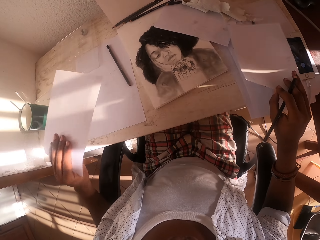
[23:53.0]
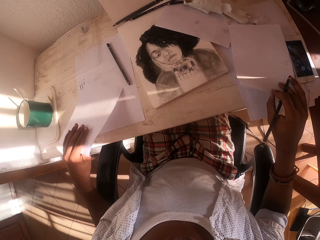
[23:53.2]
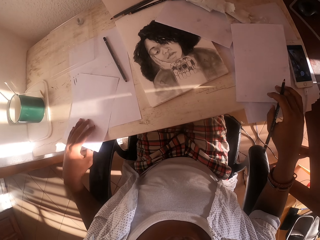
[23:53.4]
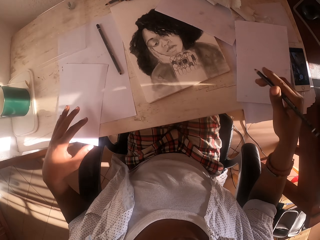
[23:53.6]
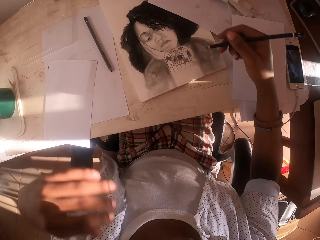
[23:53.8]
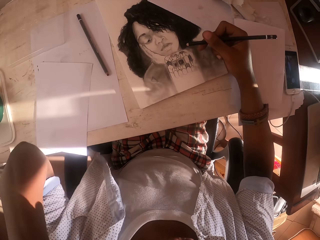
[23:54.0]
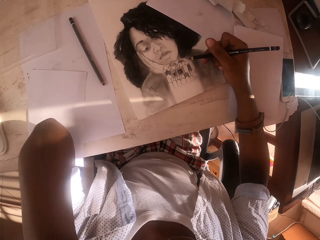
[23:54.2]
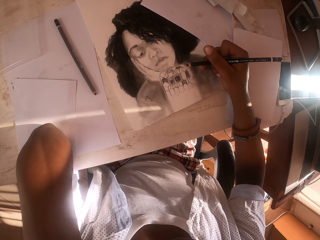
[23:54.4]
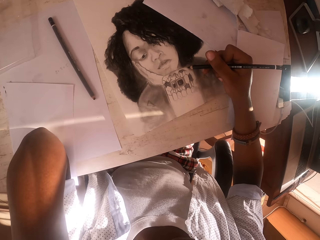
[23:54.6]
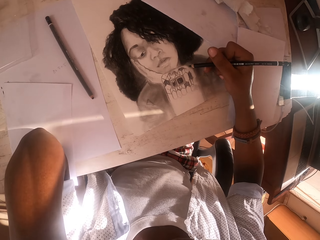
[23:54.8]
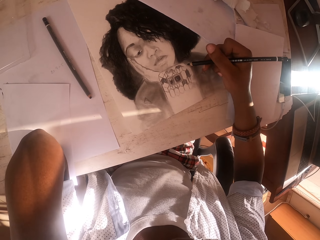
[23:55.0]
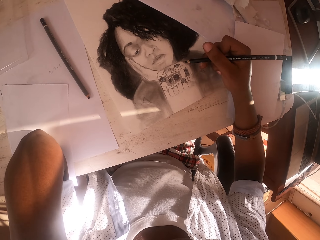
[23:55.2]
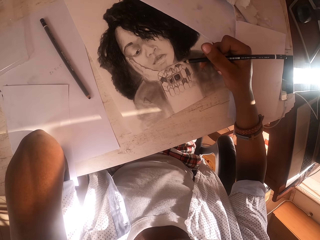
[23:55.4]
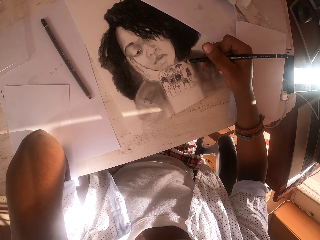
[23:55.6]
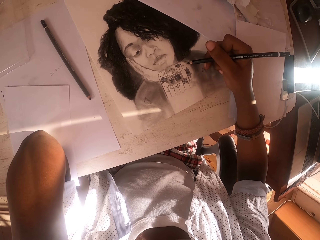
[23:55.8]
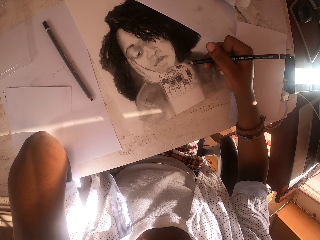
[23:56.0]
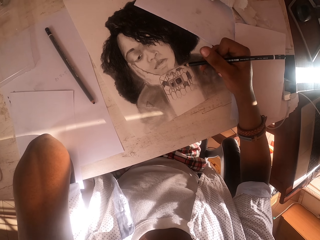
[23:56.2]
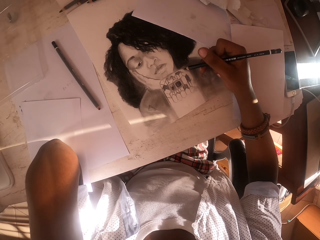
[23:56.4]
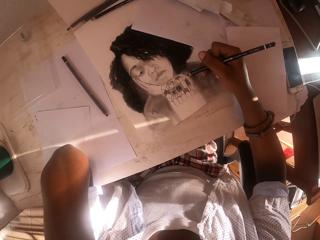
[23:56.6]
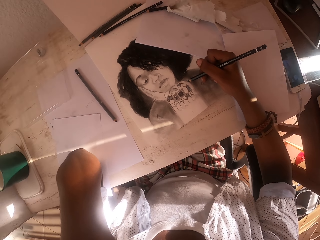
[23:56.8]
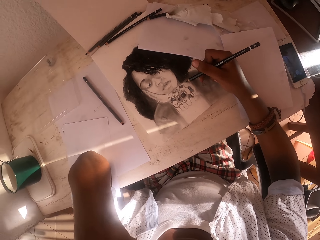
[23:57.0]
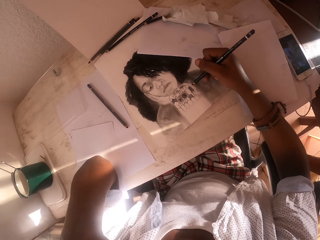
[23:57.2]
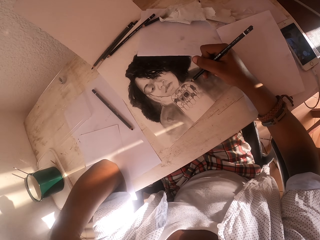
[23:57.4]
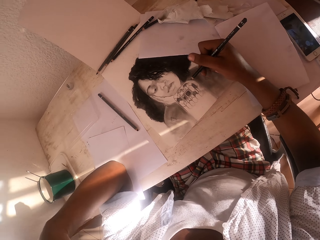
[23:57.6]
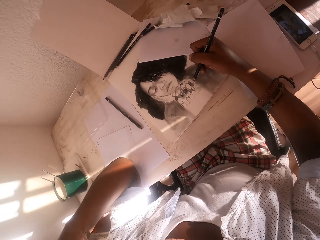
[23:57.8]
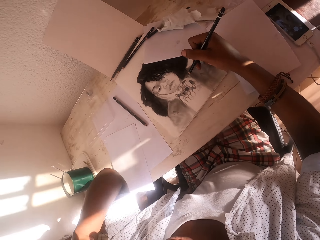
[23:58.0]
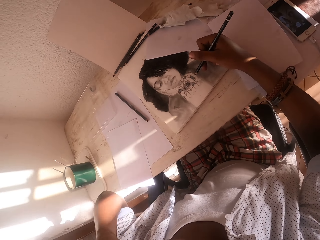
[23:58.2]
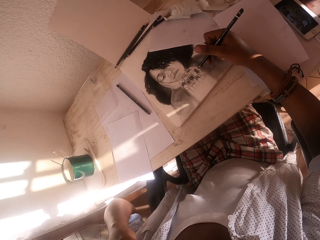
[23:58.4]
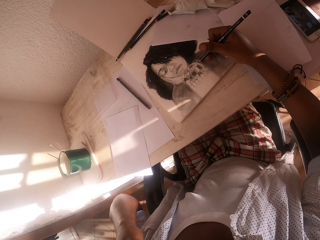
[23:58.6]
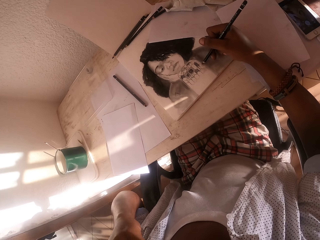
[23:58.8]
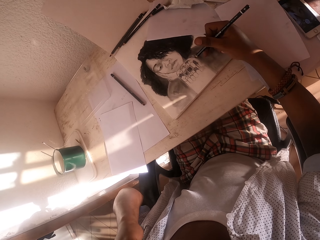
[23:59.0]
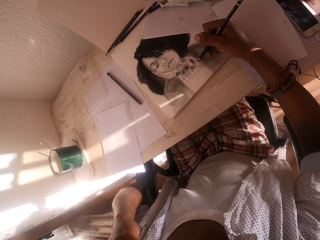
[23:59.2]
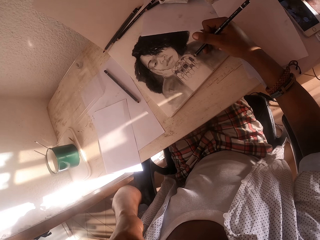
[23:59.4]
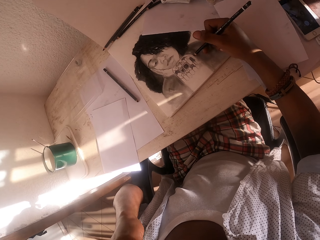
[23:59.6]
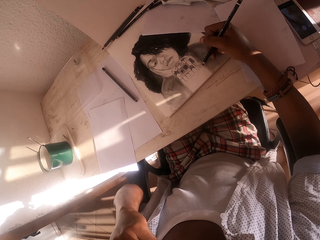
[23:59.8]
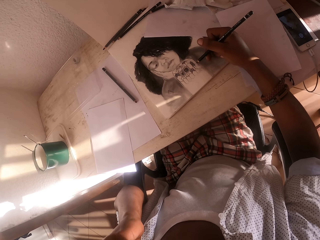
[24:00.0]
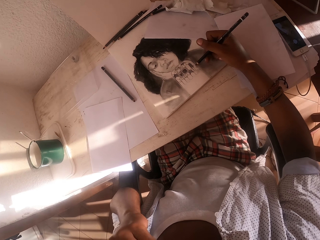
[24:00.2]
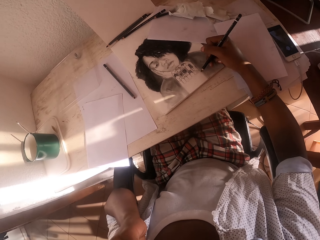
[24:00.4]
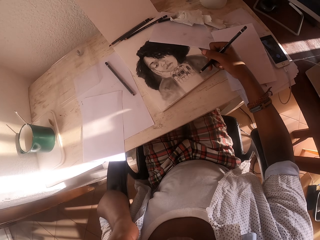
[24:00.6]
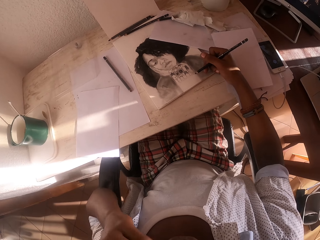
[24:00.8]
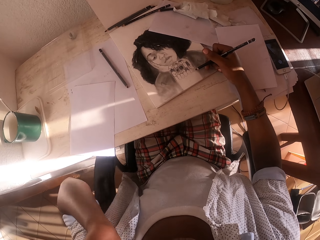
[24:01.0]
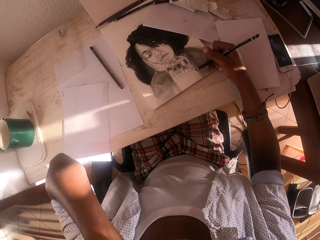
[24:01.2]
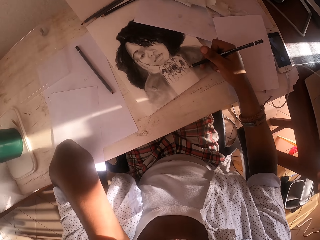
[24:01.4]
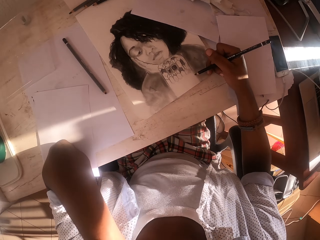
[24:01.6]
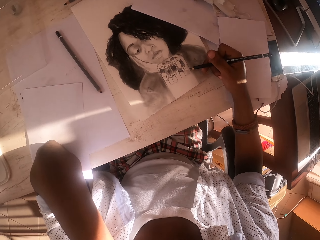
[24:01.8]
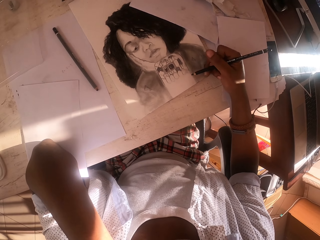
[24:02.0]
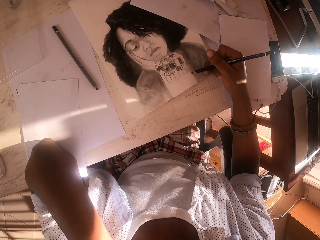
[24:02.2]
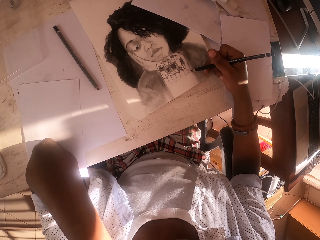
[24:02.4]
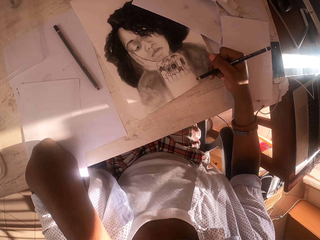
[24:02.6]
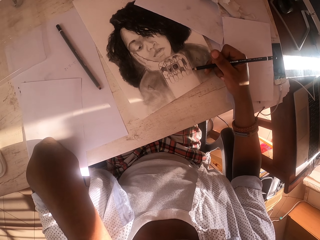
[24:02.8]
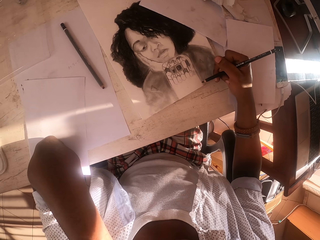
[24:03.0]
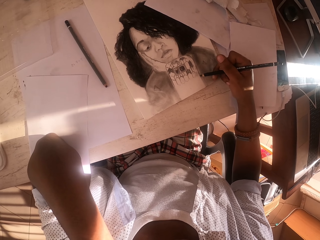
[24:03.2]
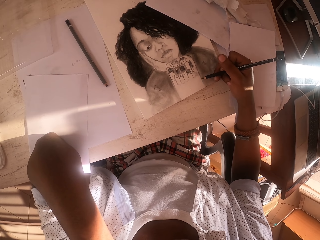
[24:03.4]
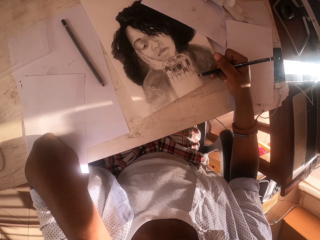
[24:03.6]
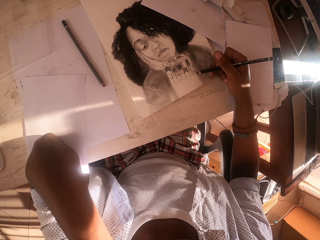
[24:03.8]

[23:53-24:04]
The camera wearer lifts the papers and puts the papers aside. He scratches the cheek with the left hand. He lifts his hand. He draws the picture on the paper. He moves the hand from the table. He rests the elbow on the table.

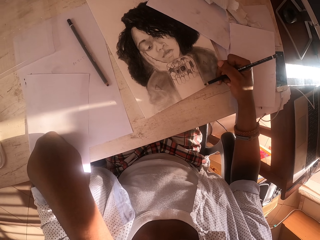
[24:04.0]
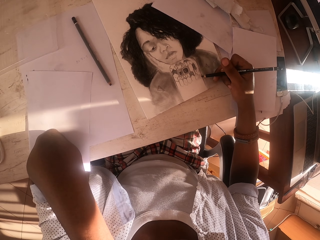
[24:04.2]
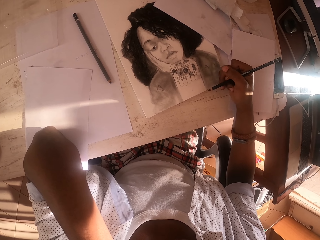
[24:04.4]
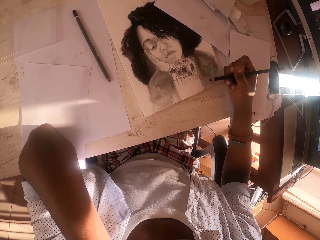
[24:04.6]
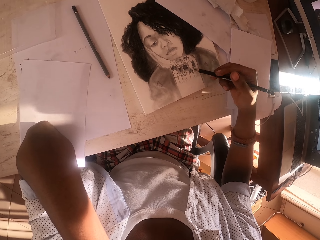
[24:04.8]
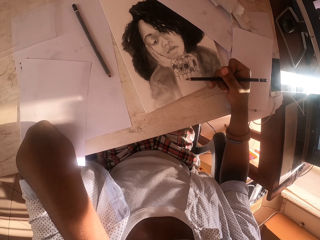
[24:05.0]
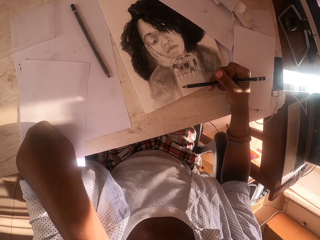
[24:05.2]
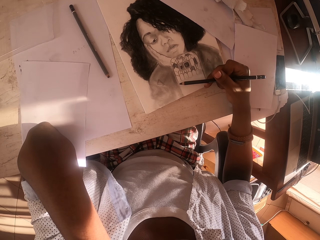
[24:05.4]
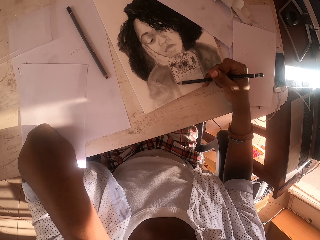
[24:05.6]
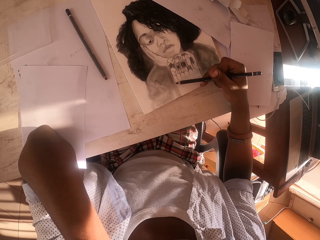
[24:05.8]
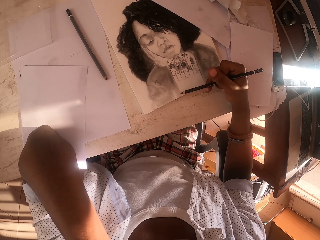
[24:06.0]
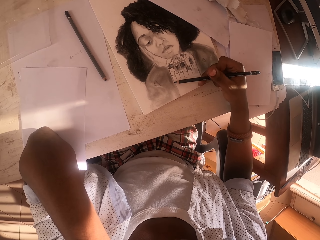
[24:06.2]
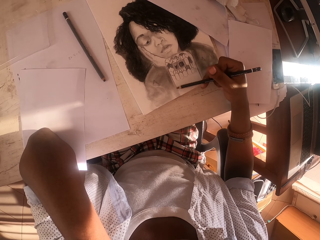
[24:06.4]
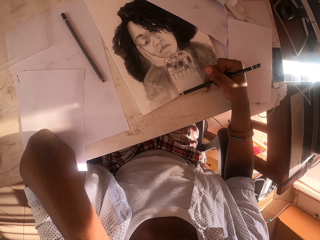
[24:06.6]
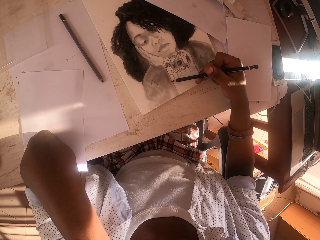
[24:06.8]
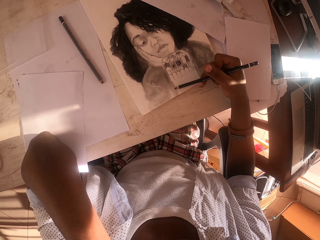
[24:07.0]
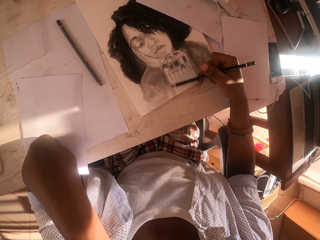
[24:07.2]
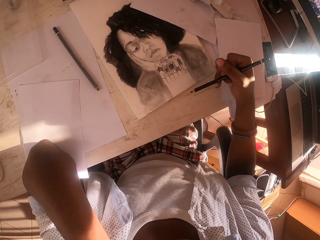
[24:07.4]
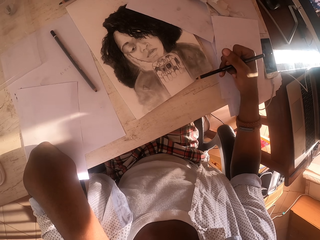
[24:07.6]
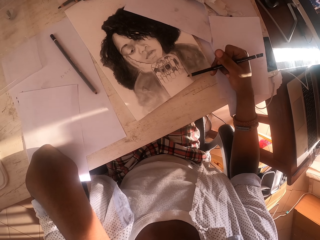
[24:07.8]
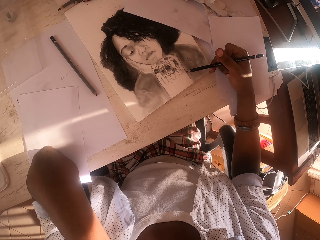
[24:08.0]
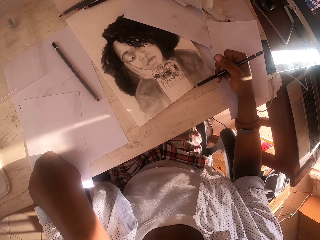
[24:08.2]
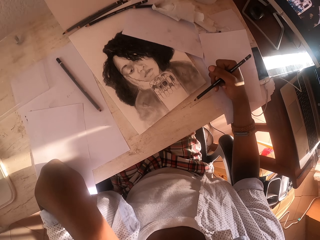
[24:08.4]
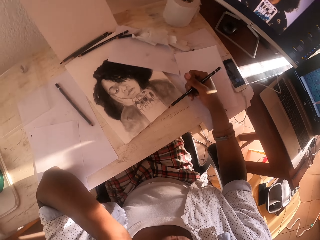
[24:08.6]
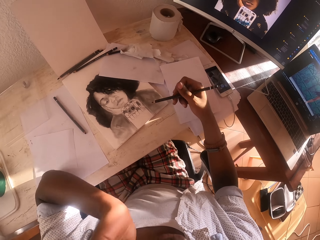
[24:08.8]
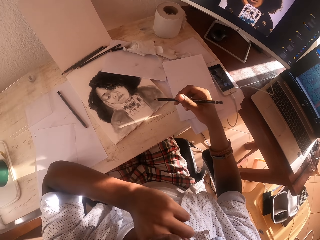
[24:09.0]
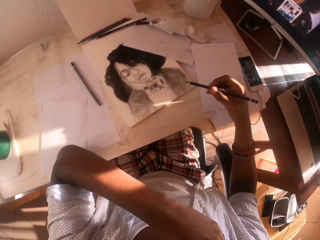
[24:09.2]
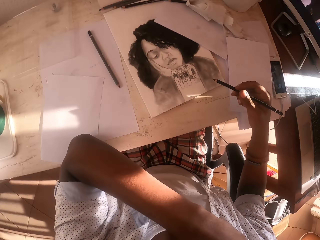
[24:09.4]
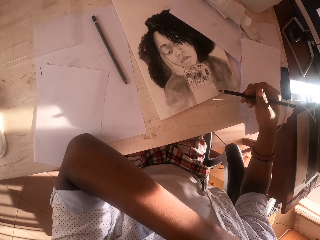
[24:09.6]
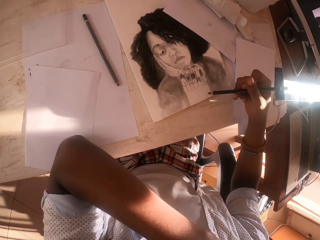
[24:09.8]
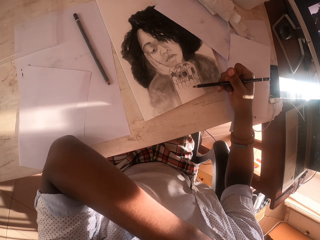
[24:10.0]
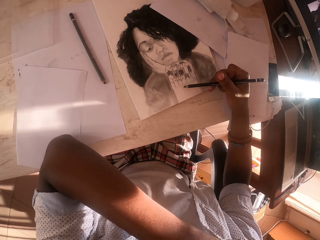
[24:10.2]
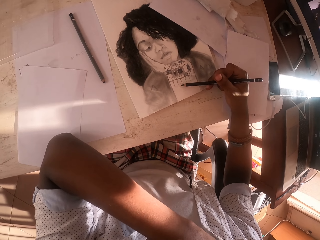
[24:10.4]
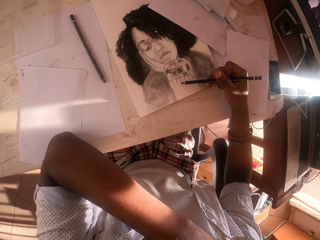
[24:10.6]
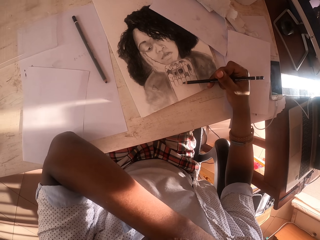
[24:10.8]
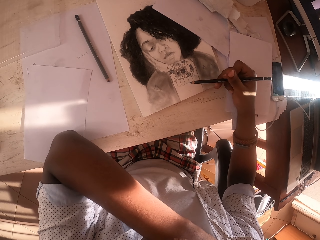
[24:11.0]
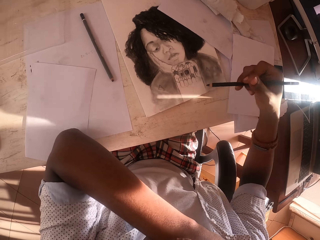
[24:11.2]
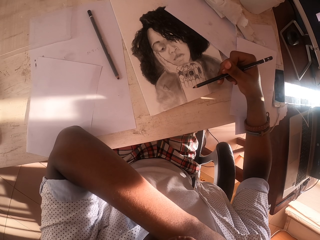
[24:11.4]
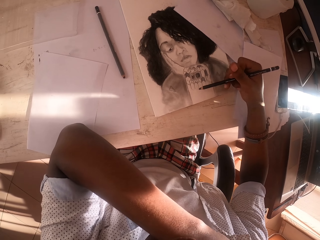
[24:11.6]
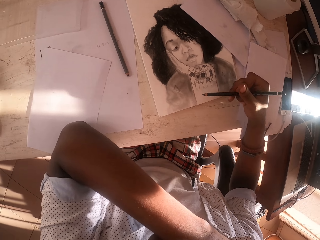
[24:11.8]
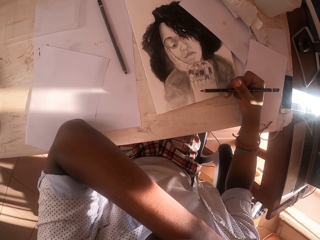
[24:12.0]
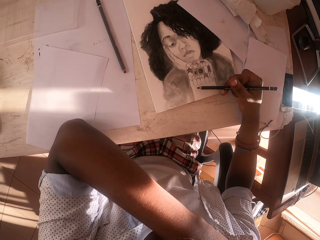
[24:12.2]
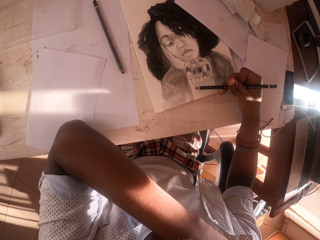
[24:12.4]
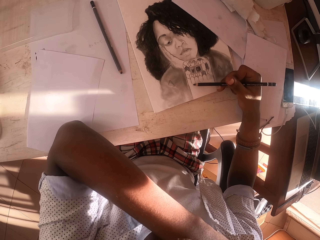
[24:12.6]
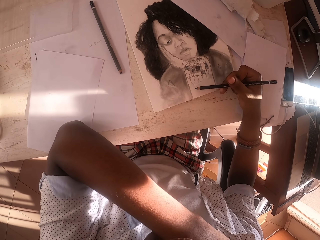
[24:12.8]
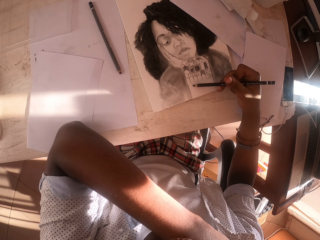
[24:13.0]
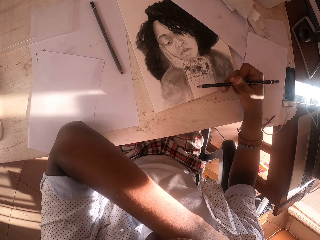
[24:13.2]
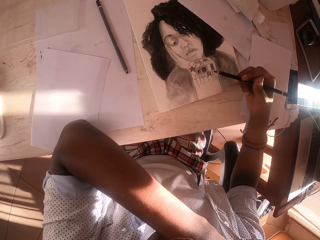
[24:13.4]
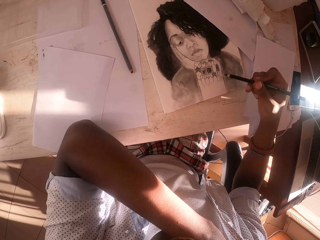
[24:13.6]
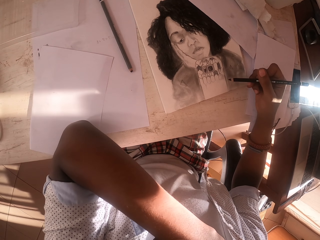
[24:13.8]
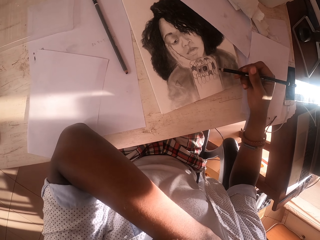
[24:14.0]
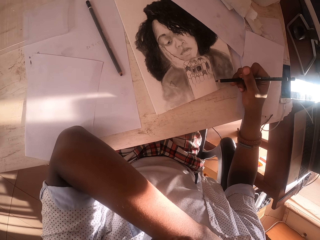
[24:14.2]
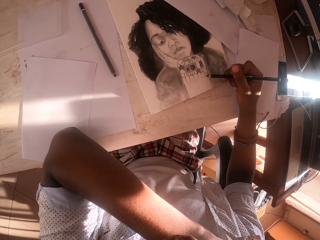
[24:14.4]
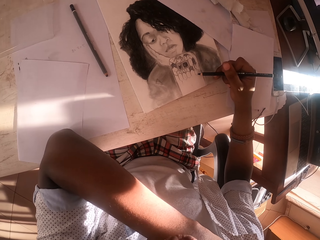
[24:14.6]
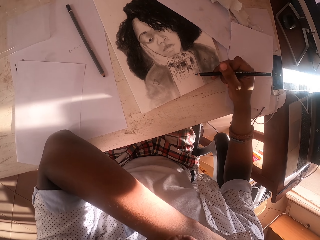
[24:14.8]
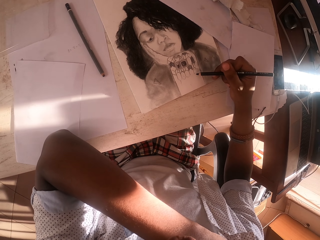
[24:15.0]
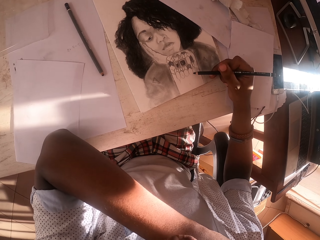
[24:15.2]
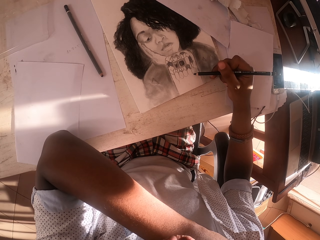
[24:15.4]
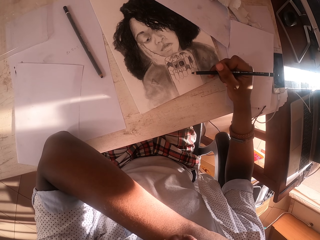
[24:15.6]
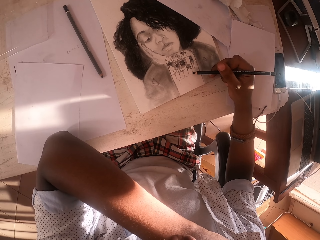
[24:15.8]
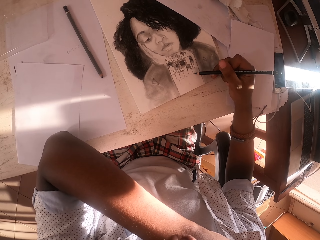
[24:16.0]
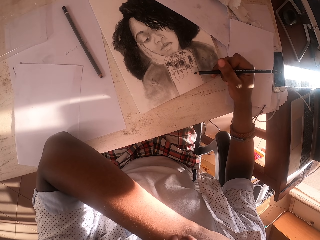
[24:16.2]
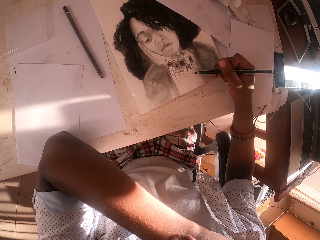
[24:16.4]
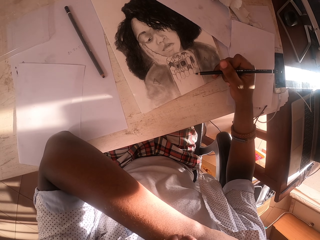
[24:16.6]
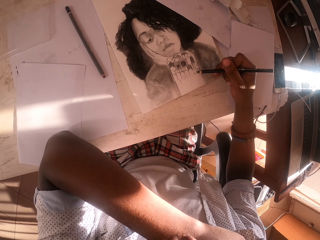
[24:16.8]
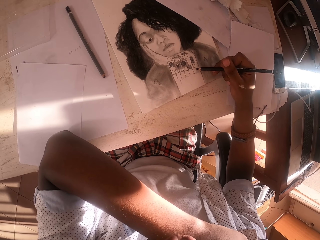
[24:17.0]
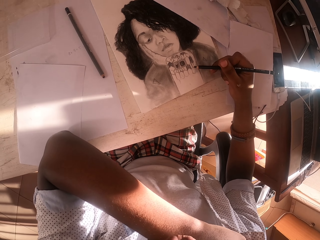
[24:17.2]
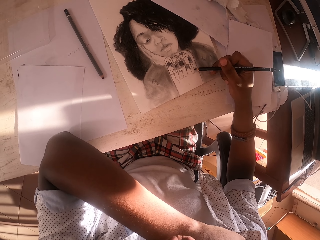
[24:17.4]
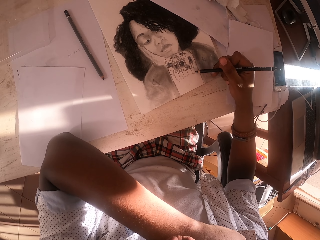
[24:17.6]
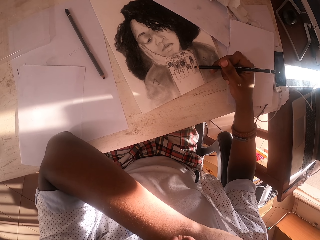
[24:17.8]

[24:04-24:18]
The camera wearer moves the hand with the drawing pen. He draws the picture on the paper, moves the hand with the drawing pen and moves the left hand to the chin. He lifts the pencil. He scratches the neck. He draws the drawing. He moves the hand with the drawing pen. He adjusts his hand. He draws the picture on the paper.
